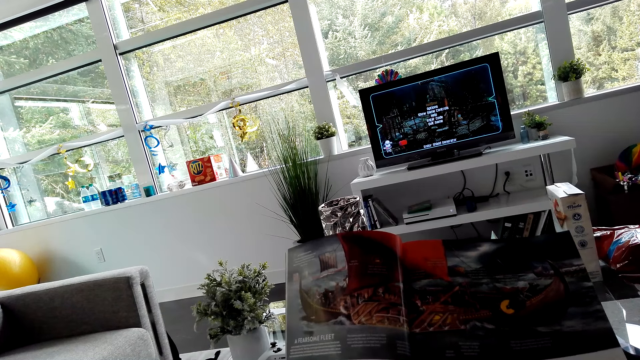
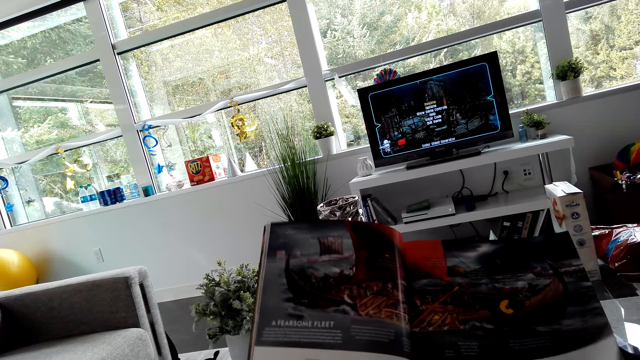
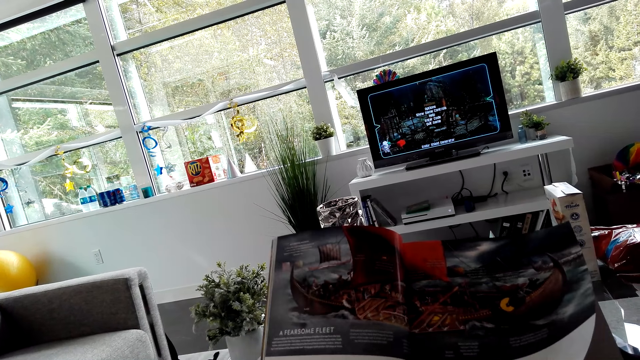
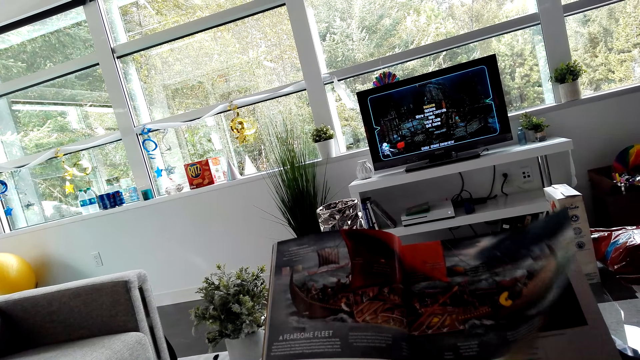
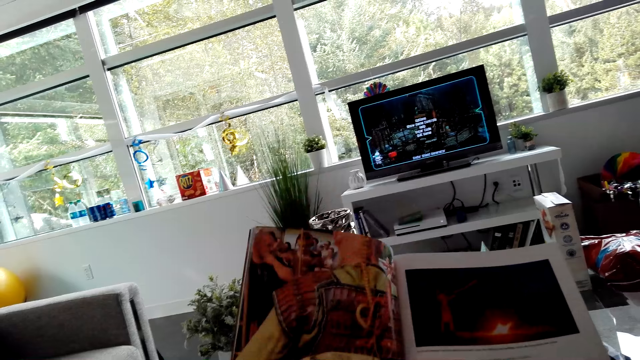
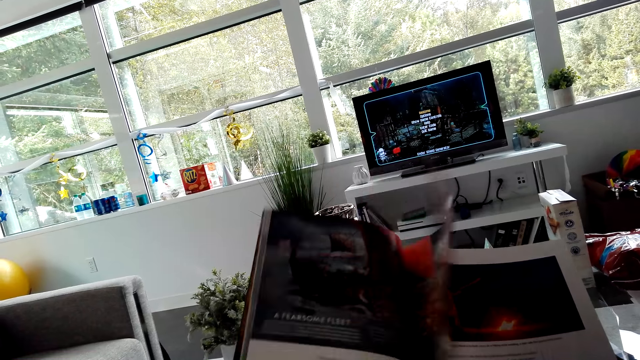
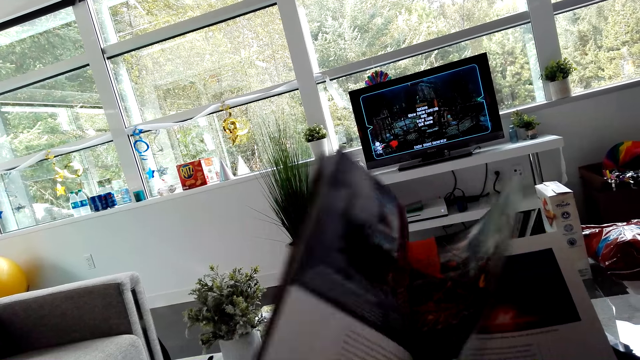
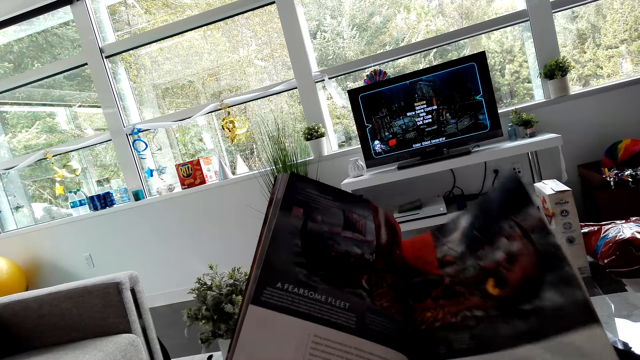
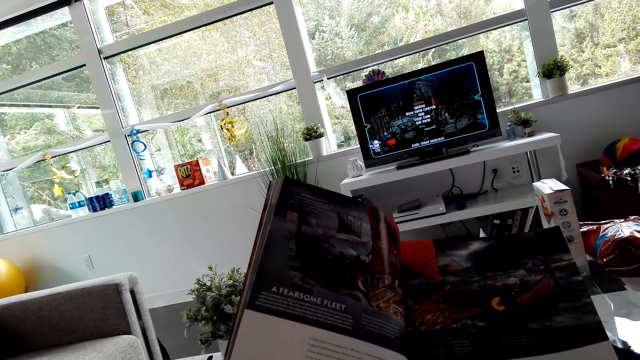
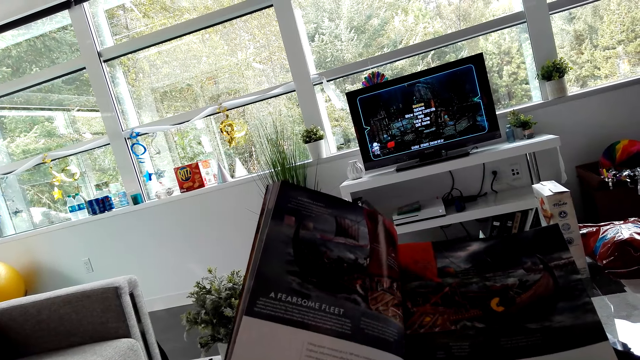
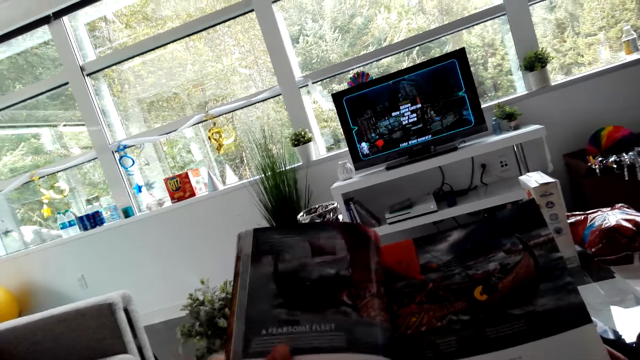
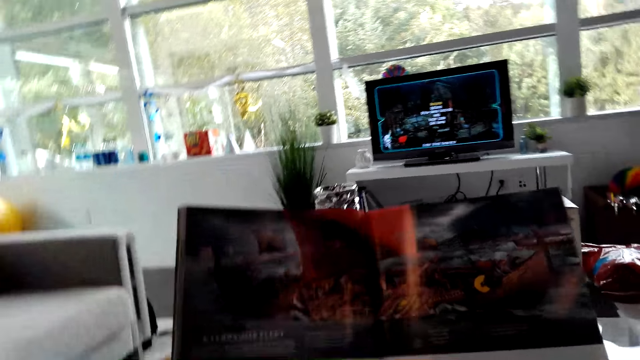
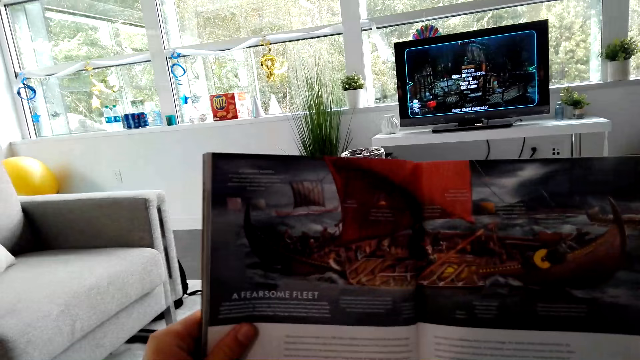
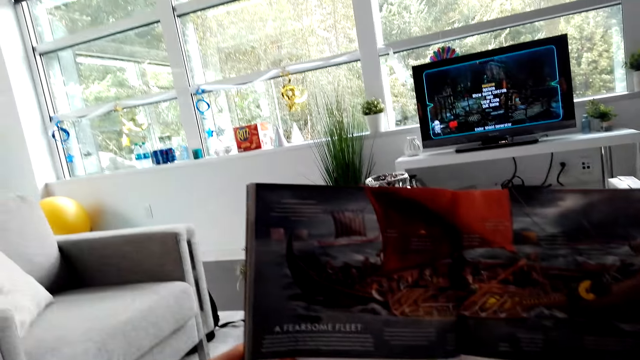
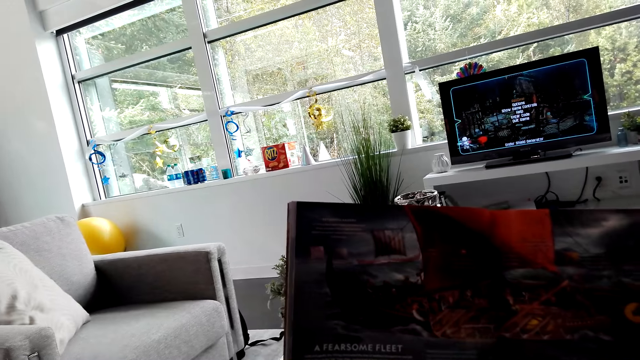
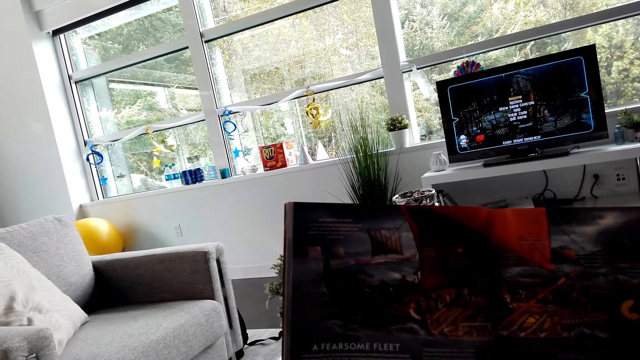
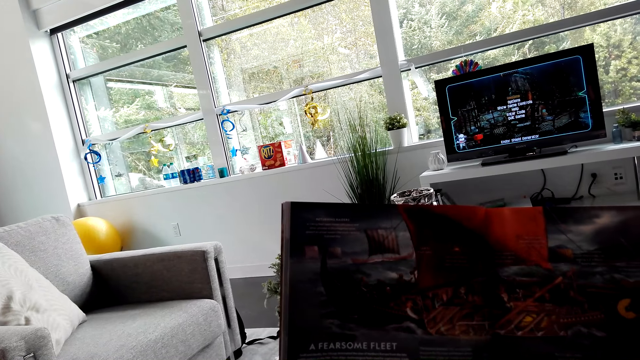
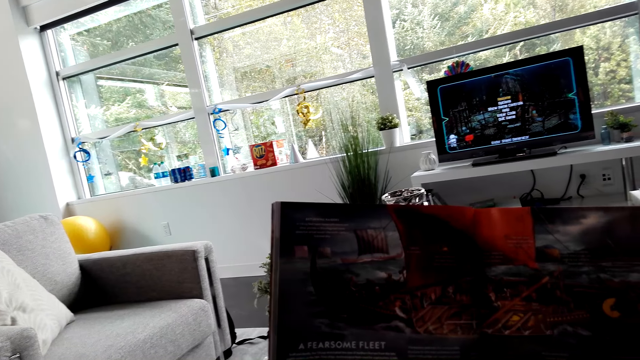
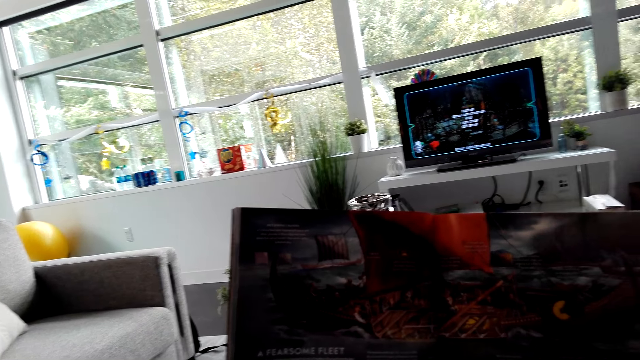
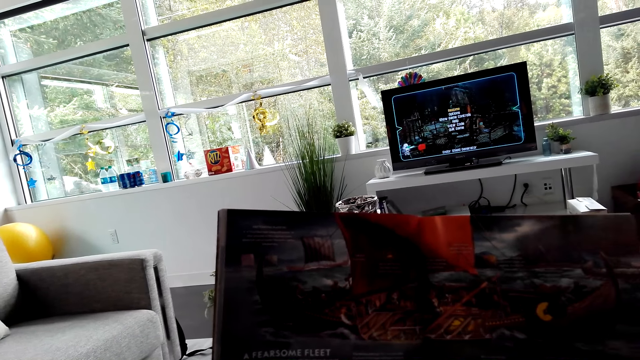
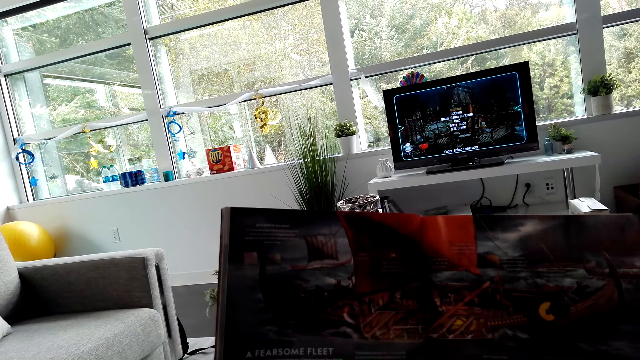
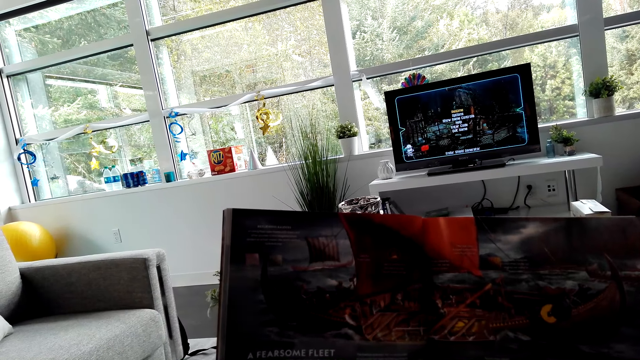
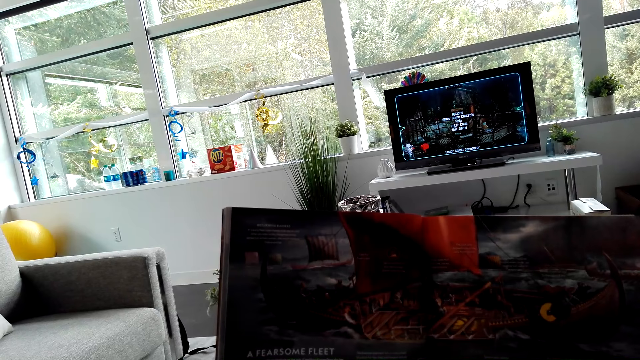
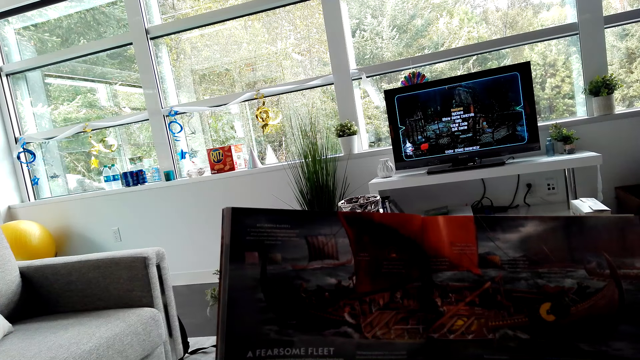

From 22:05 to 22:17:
The camera wearer opens a page on the book. They read the book.

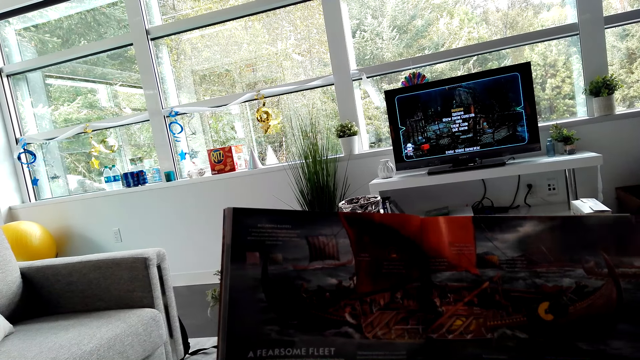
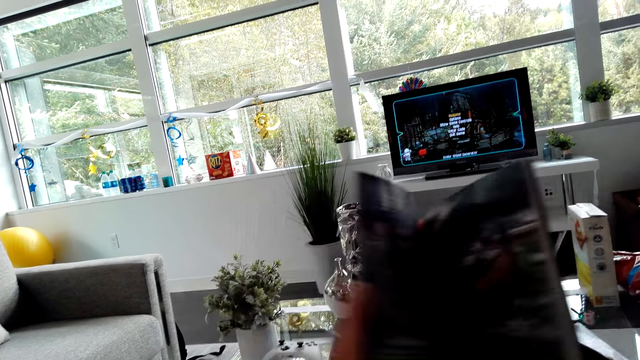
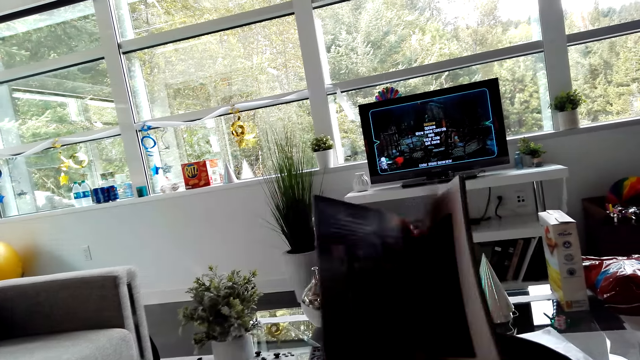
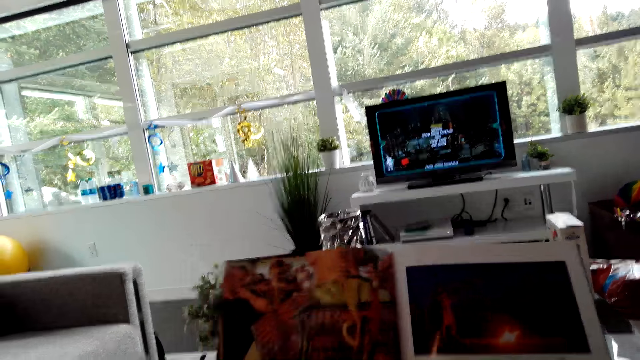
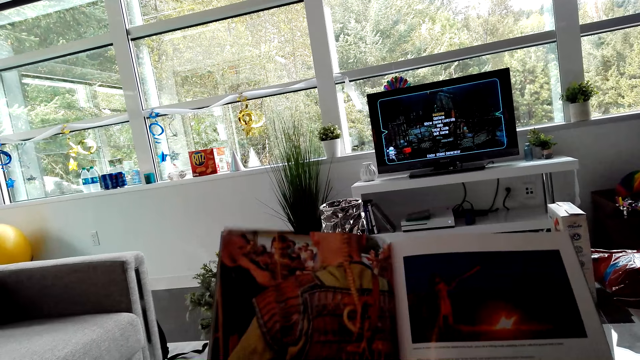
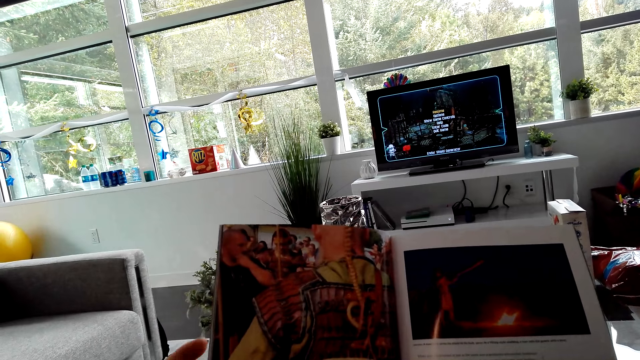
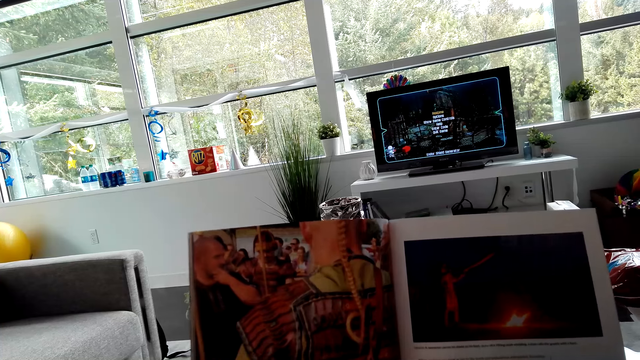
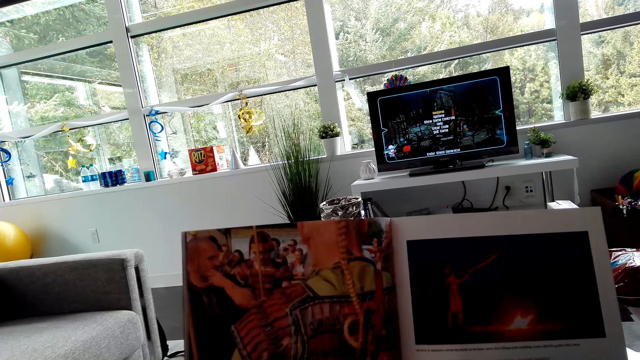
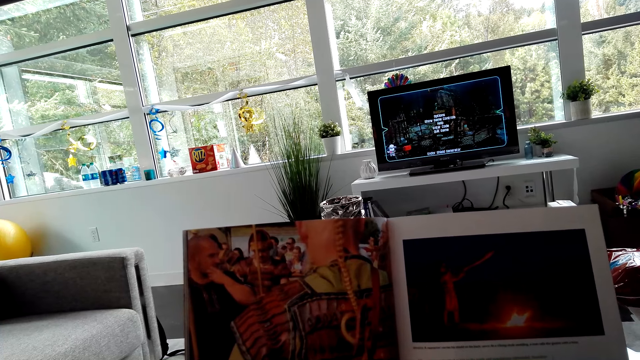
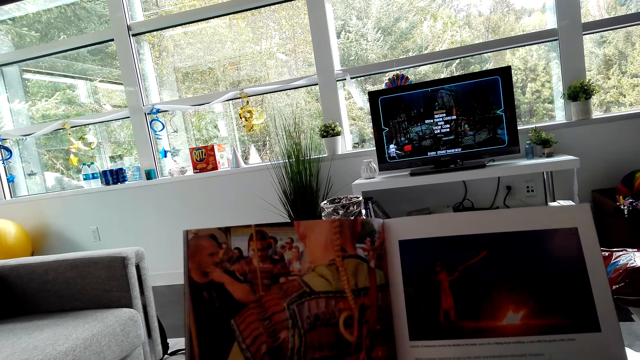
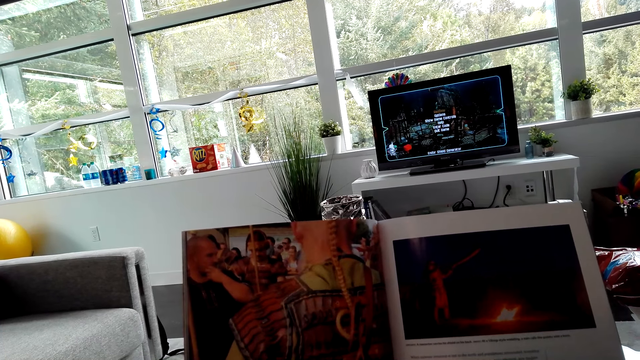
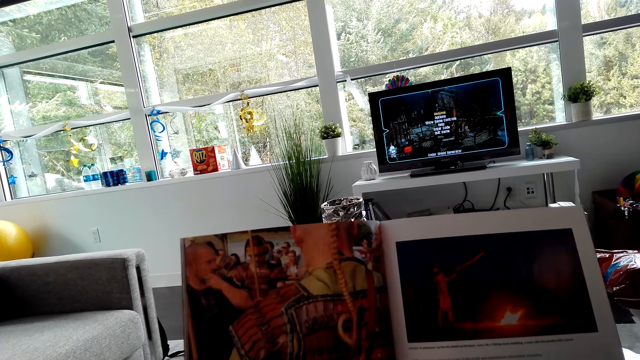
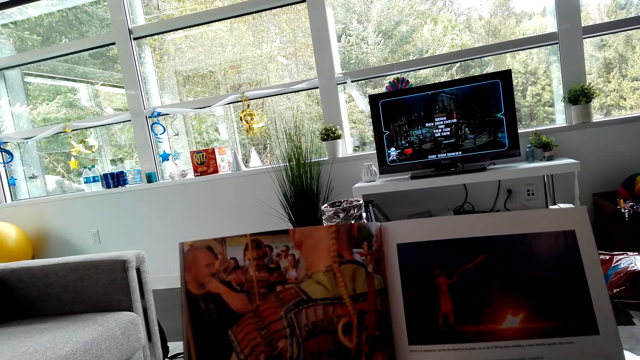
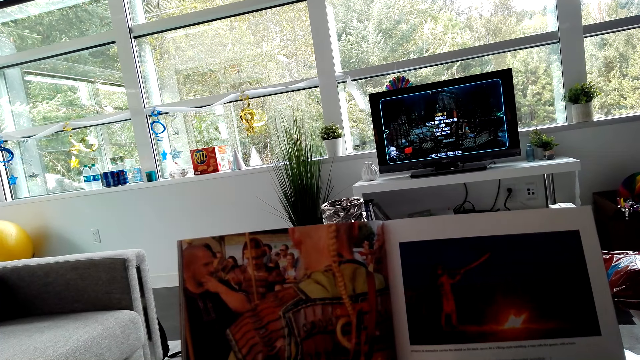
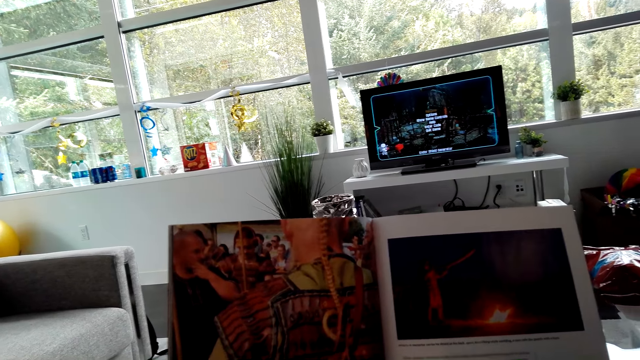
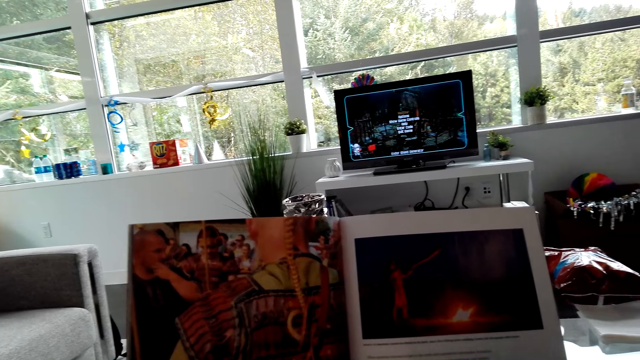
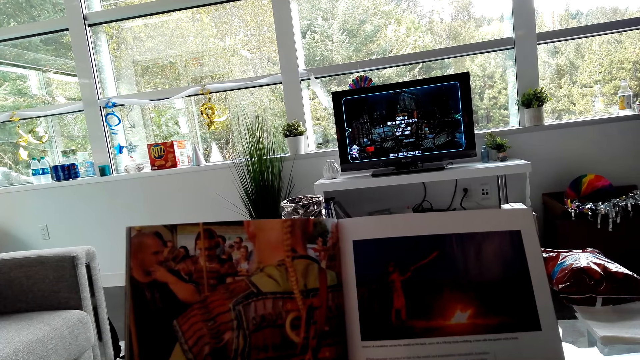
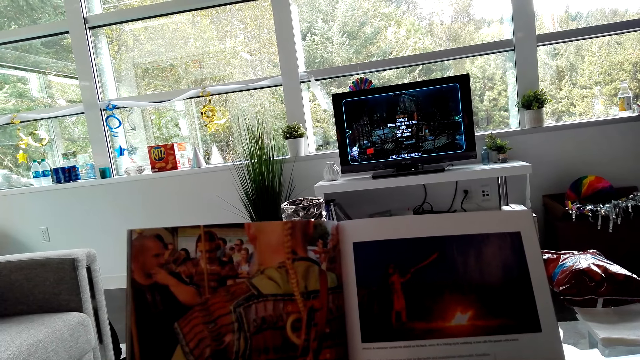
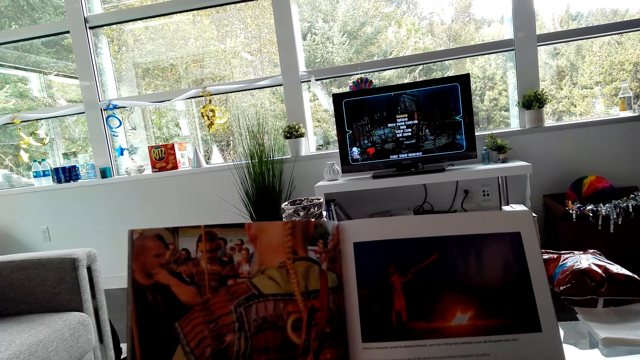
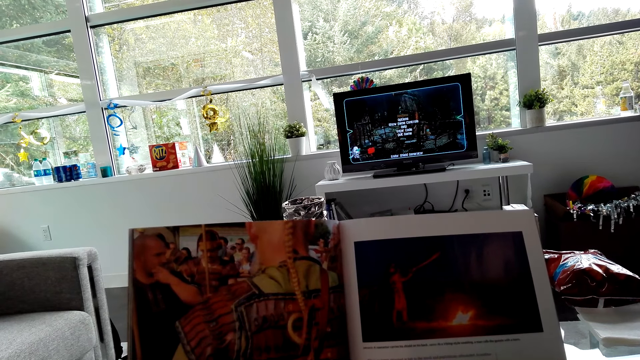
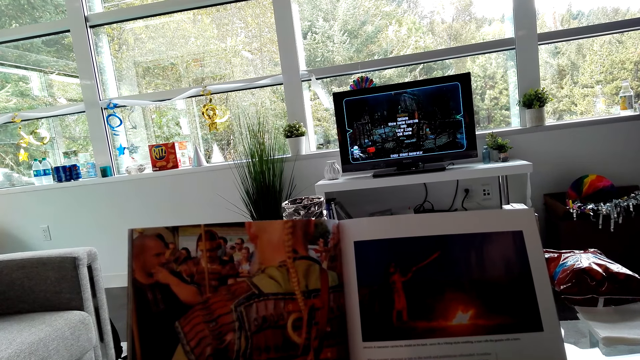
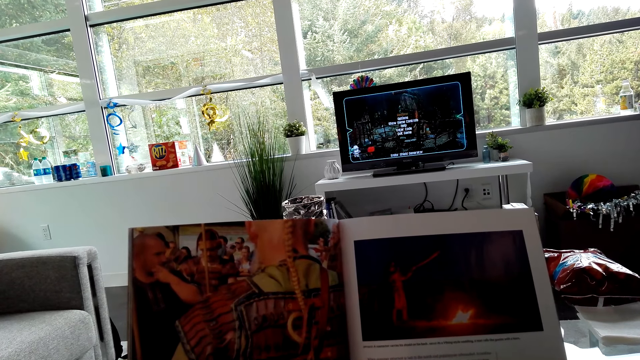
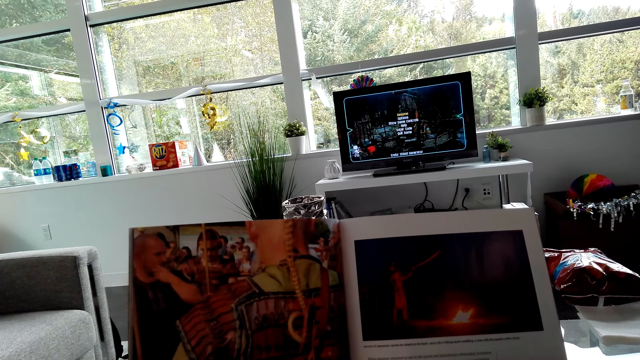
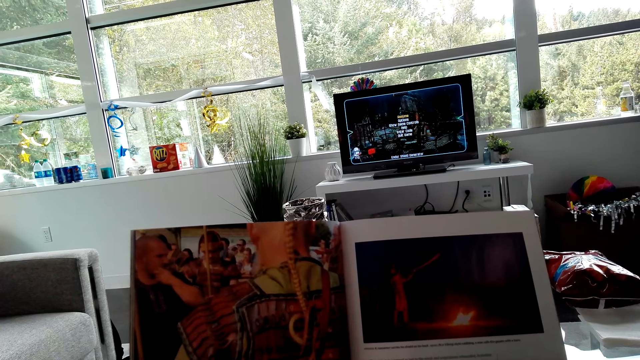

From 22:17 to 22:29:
The camera wearer opens a page on the book. They read the book. They stare at the book.
